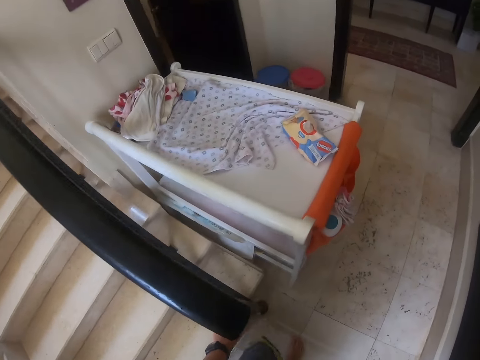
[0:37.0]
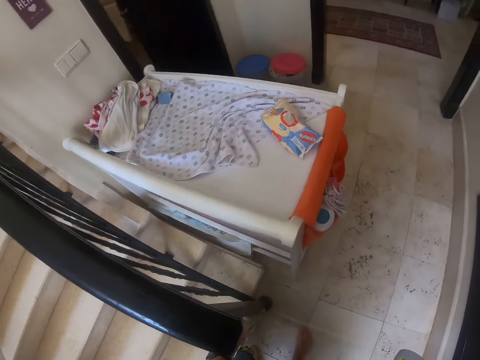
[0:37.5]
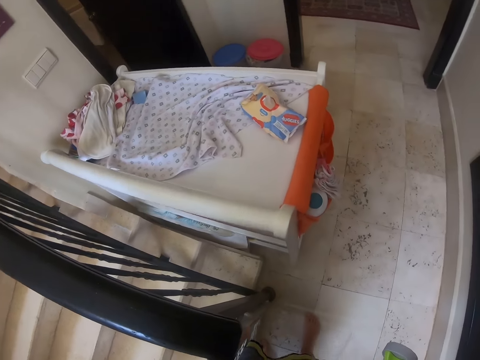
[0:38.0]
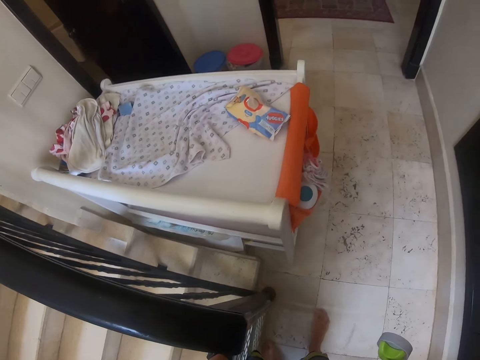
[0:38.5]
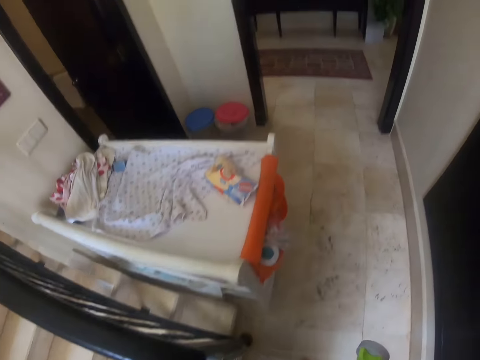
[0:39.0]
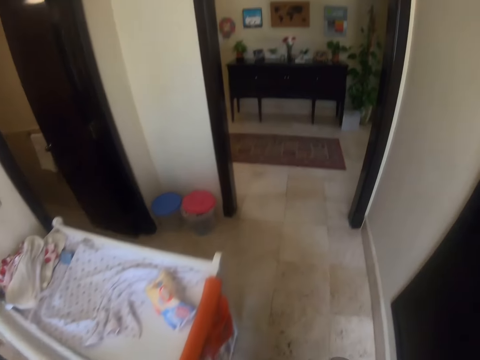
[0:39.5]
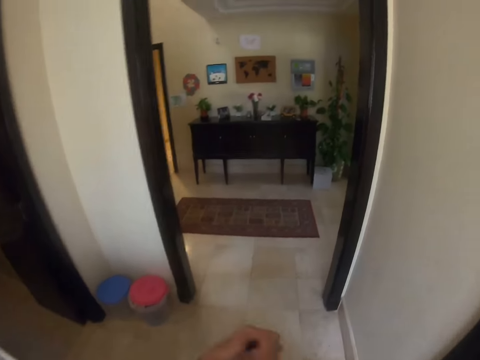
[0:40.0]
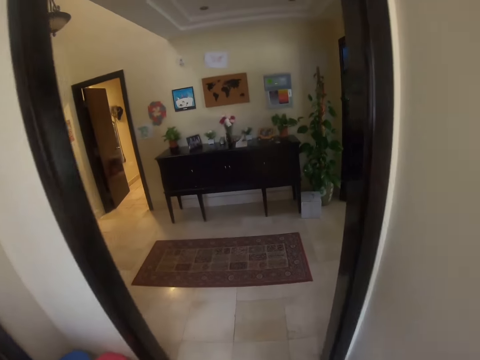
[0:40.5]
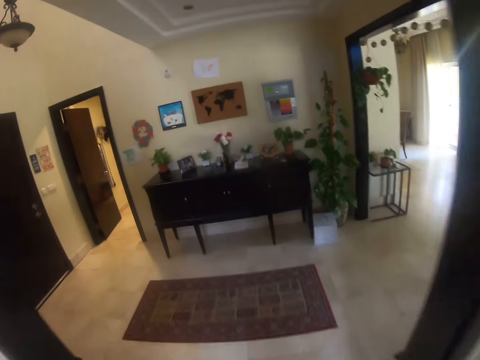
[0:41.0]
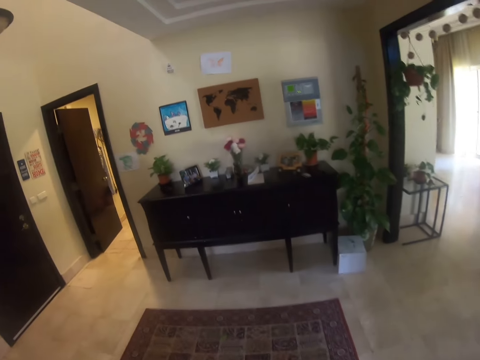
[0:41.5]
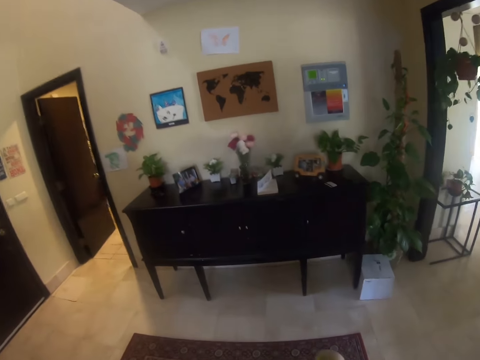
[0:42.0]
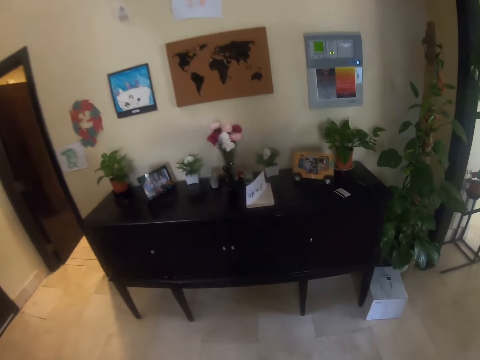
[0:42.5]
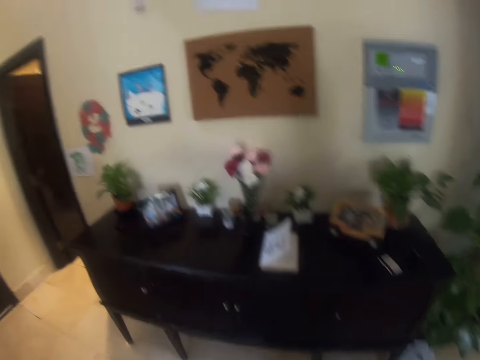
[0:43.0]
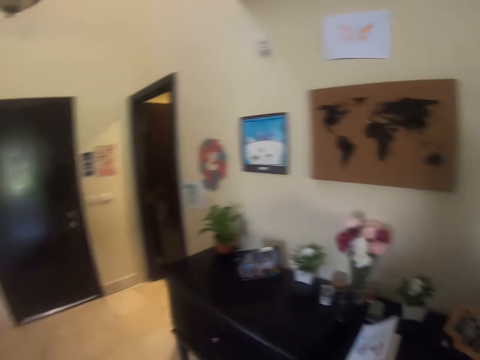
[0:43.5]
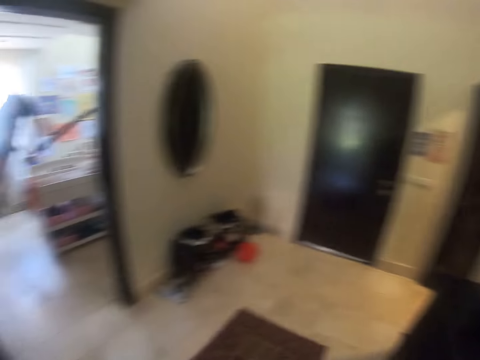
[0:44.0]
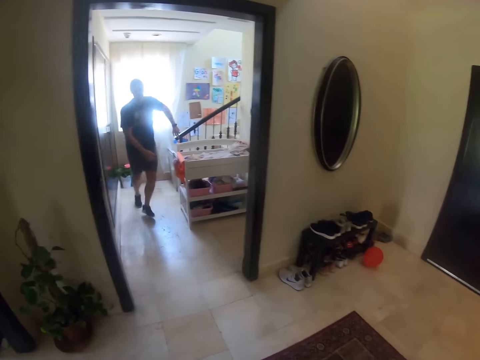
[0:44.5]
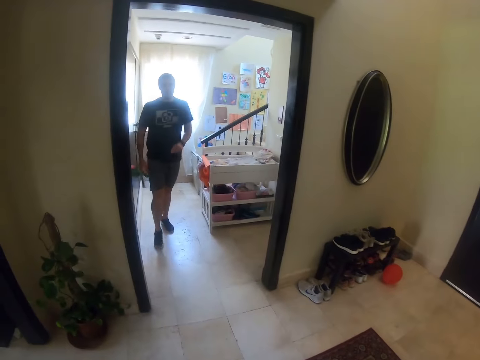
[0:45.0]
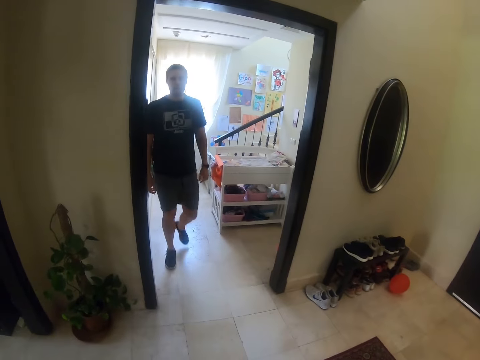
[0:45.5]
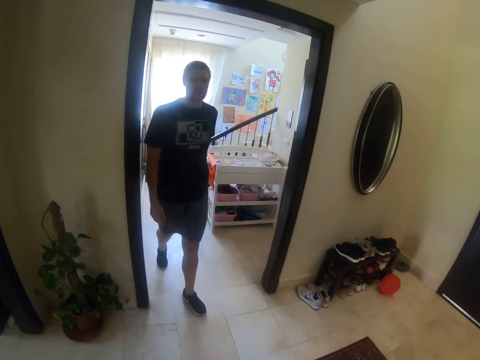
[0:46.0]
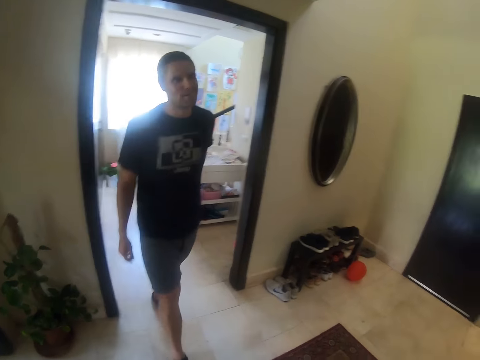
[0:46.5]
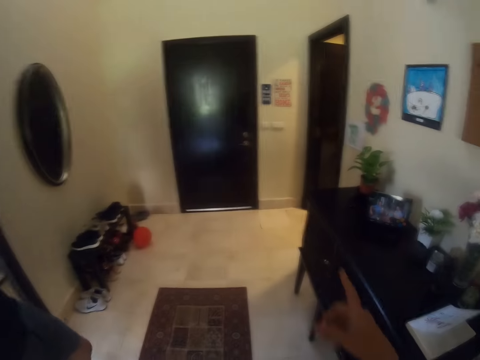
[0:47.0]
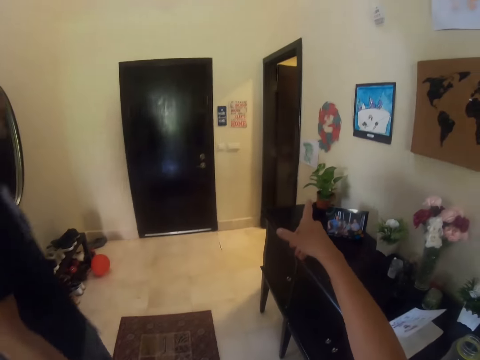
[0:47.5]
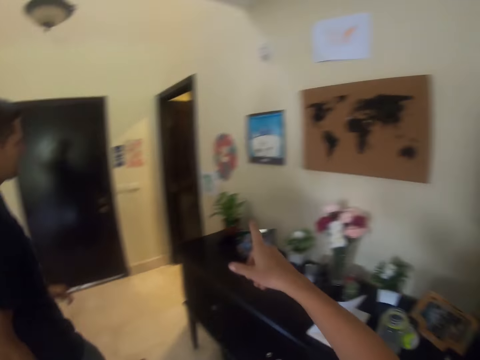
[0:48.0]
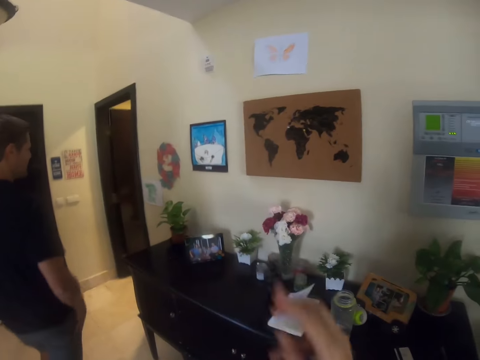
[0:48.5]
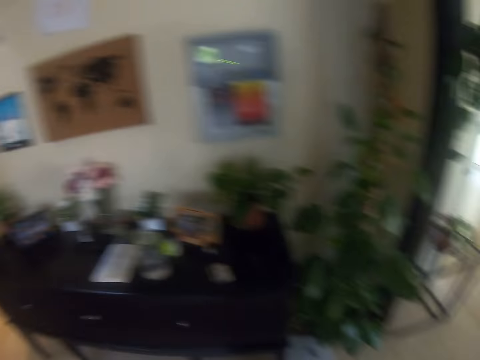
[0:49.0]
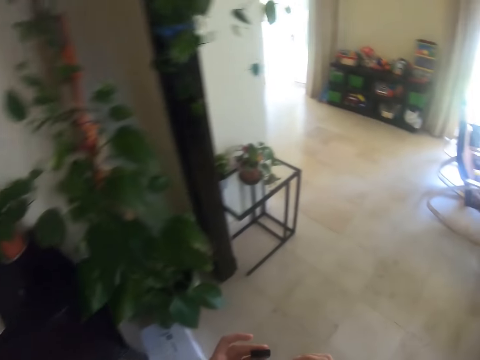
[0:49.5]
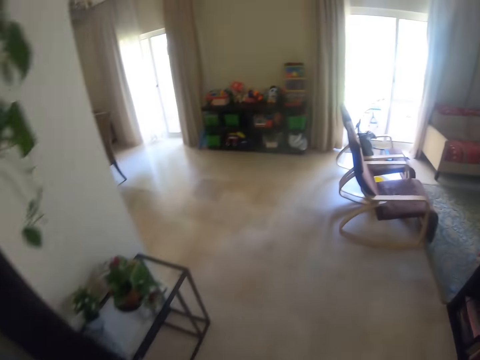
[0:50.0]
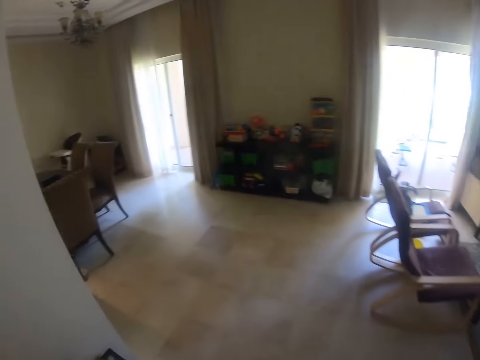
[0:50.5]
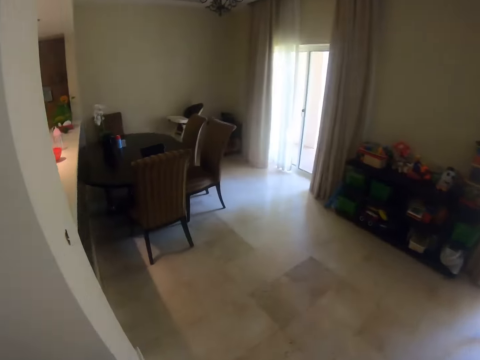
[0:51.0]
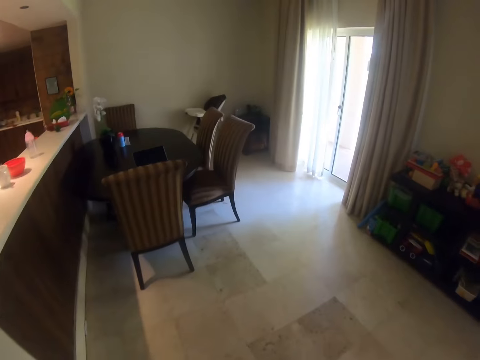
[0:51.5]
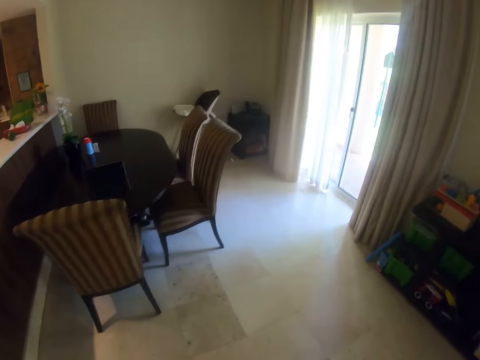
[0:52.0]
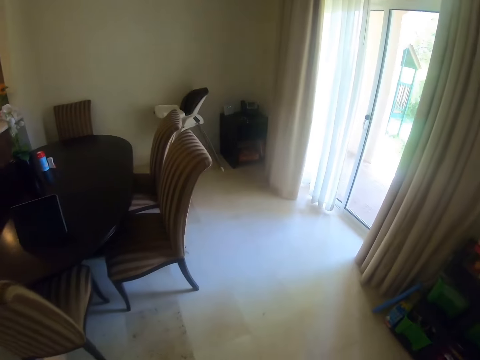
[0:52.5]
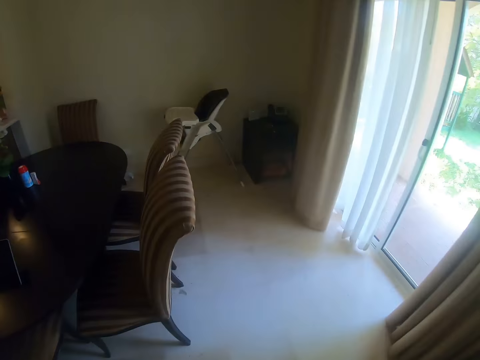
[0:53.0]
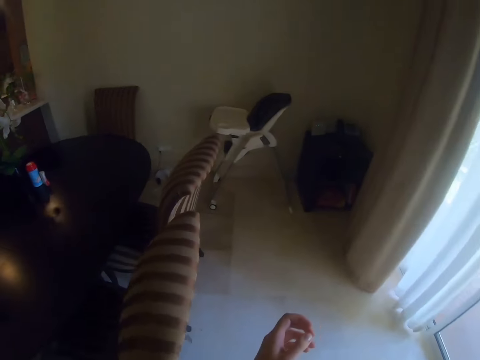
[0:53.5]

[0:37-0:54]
The camera wearer walks around. They talk. A man walks. The camera wearer converses with the man. The man walks. The camera wearer walks around.

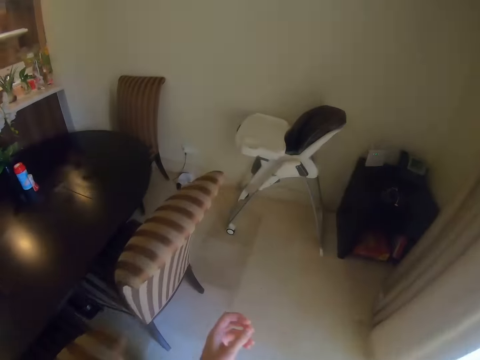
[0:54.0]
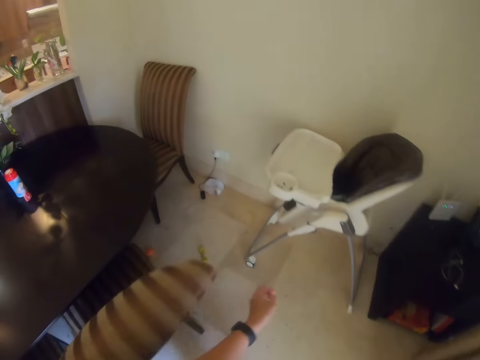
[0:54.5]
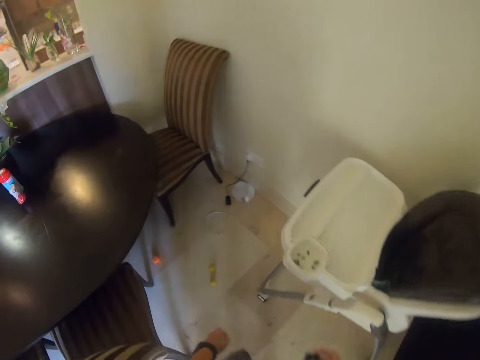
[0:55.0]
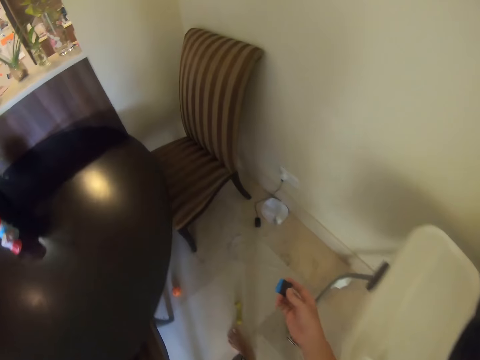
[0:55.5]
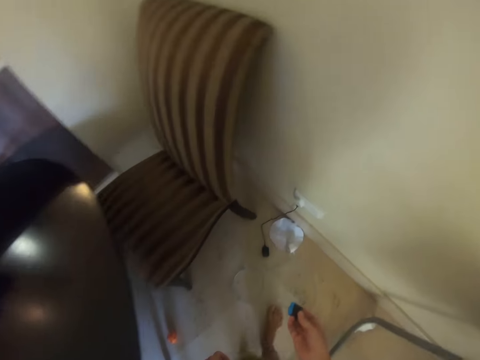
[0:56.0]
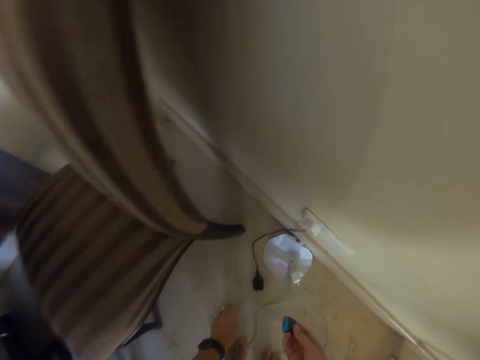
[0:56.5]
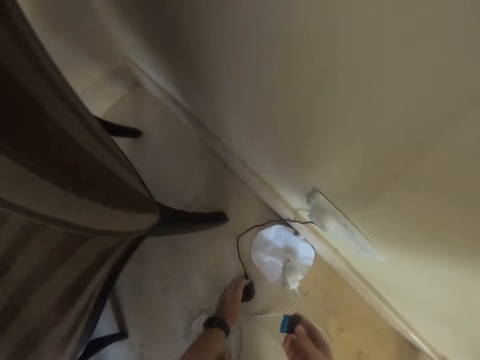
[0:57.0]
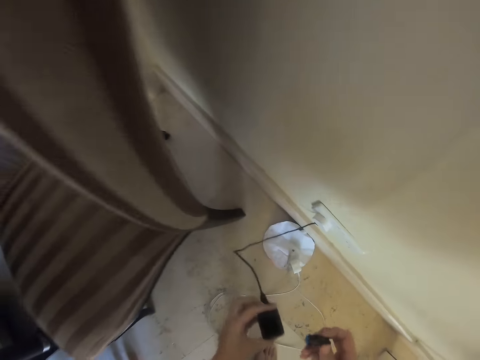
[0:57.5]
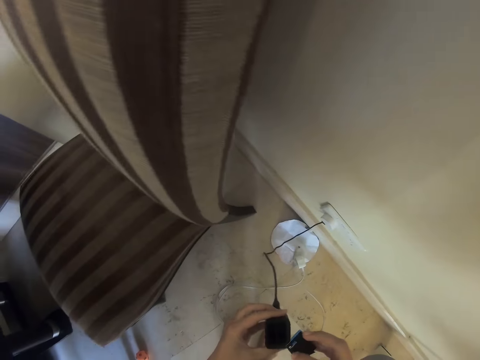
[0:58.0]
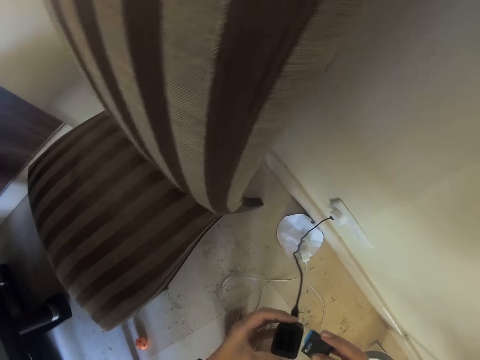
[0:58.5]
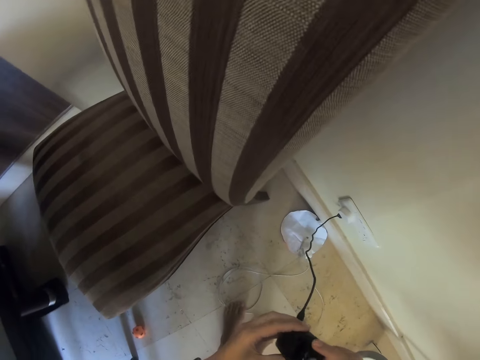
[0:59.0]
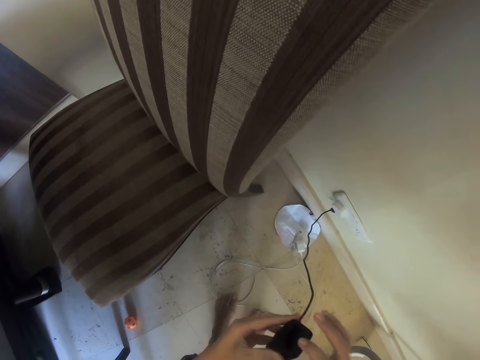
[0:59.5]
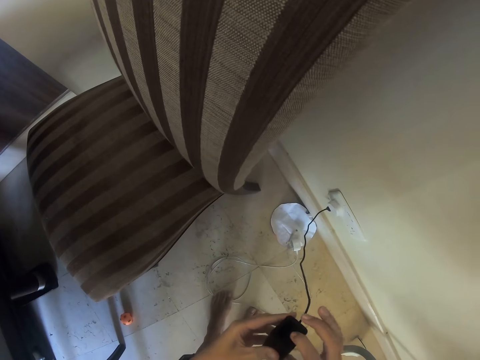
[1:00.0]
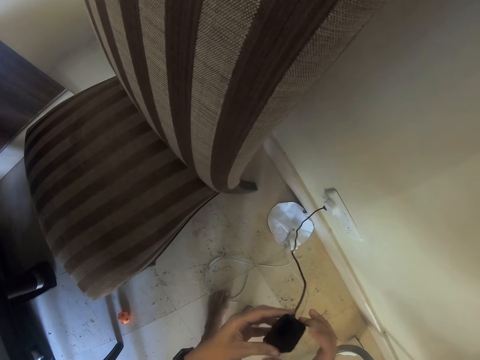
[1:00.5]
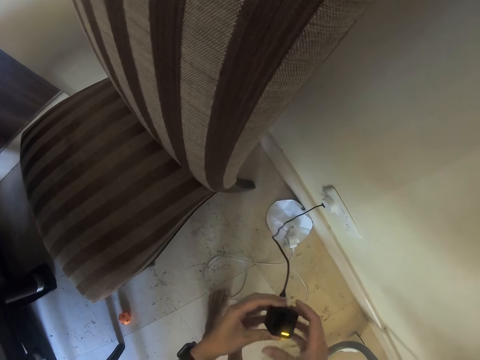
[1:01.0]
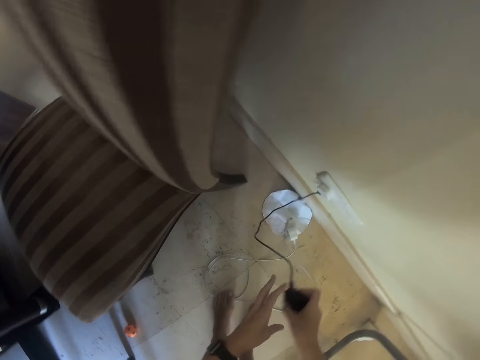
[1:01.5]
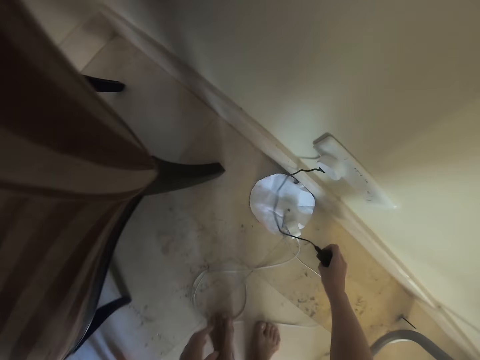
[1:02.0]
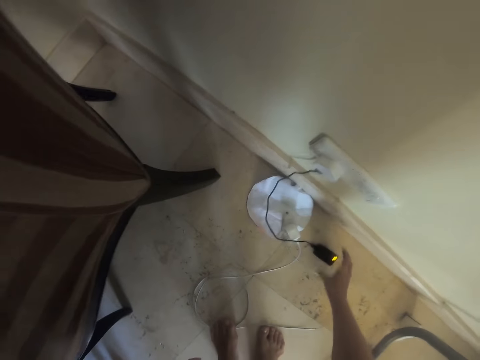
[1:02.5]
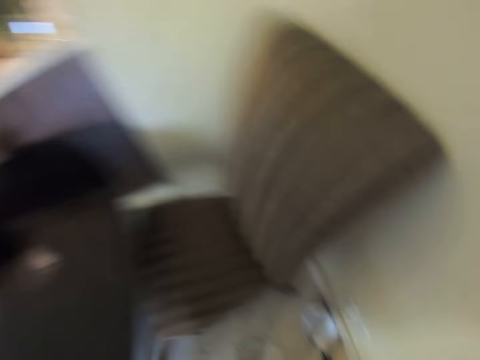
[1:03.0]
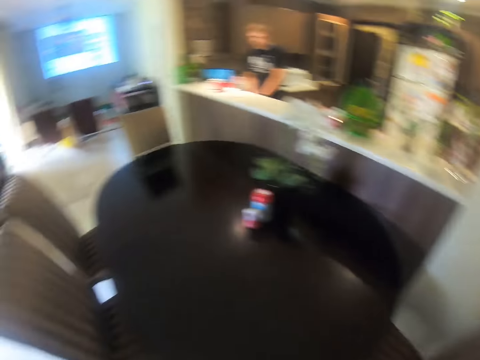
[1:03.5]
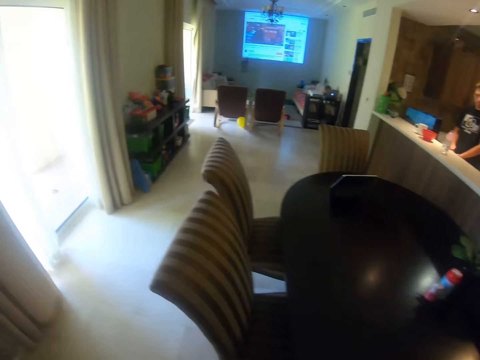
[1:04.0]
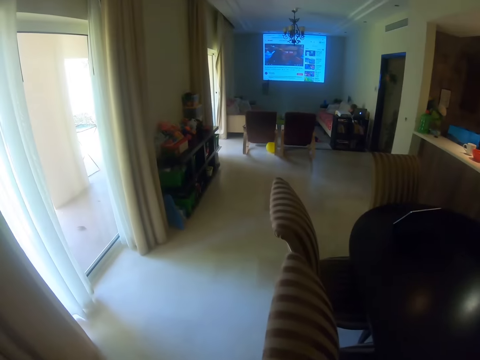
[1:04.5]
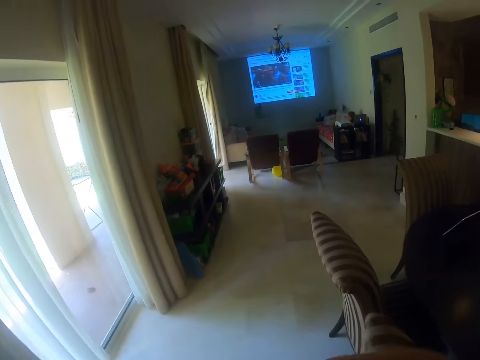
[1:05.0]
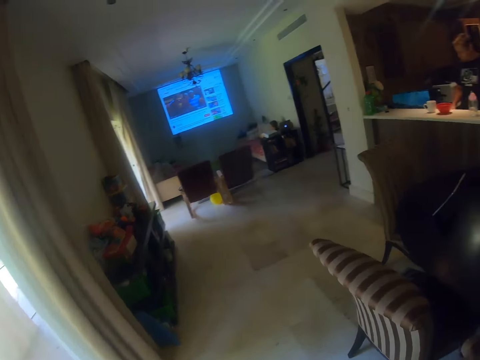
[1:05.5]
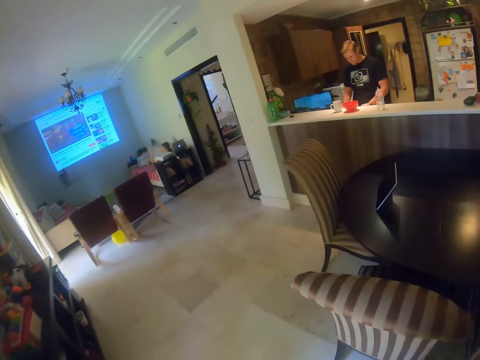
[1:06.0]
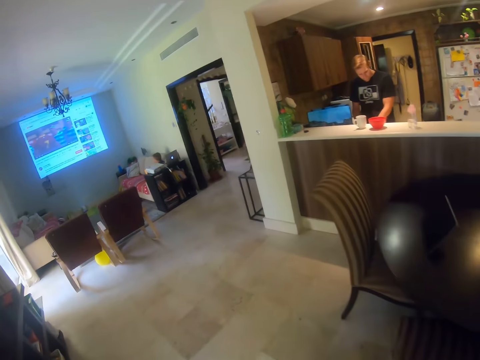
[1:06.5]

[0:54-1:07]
The camera wearer lifts something. They move the left hand. They pick up a charger, stand up, and look at the charger. They insert something on the charger. They look at the charger. They place the charger on the floor. They walk around.
